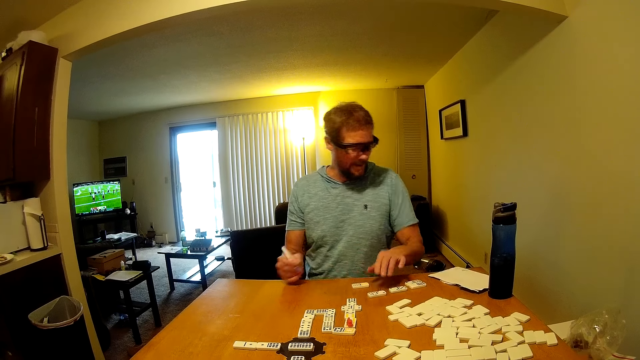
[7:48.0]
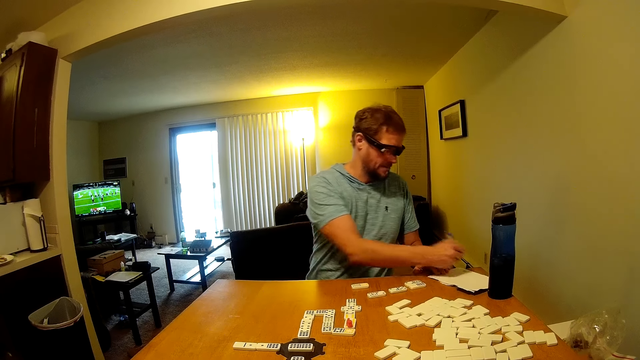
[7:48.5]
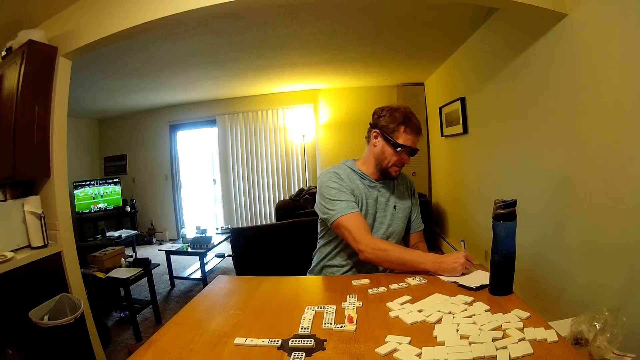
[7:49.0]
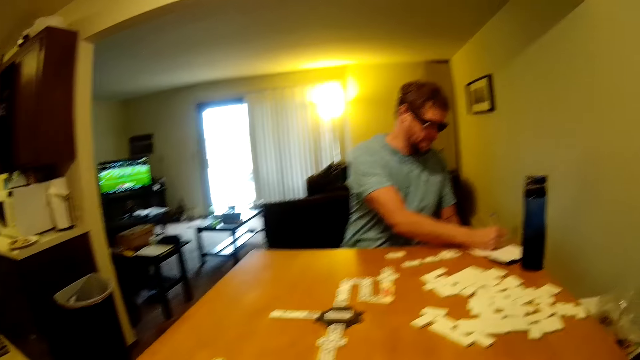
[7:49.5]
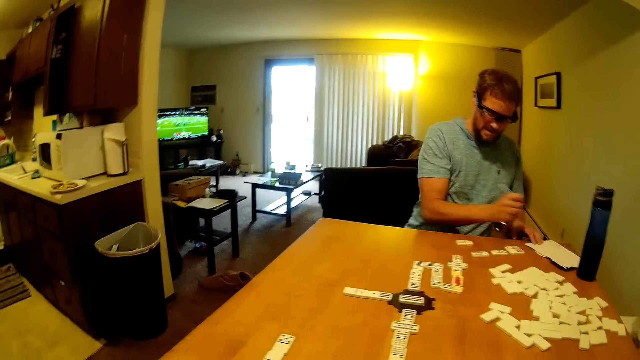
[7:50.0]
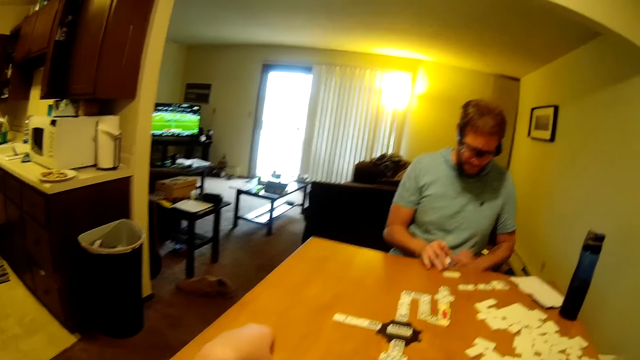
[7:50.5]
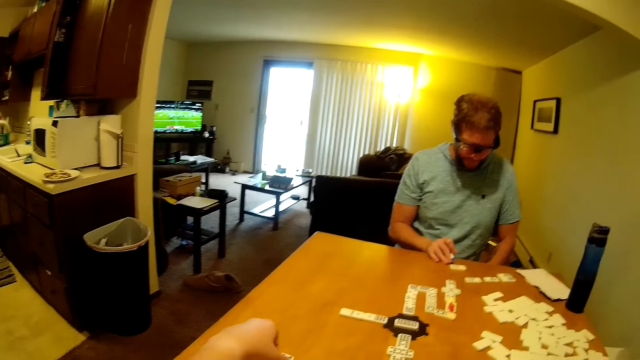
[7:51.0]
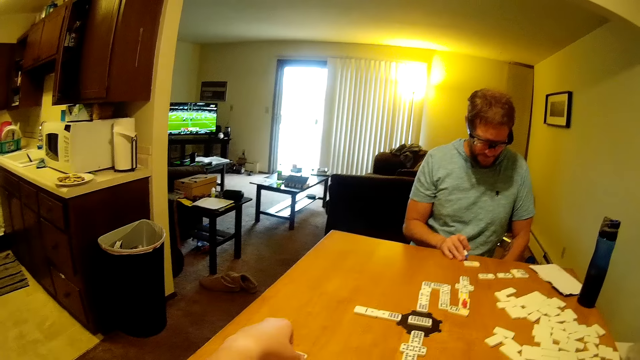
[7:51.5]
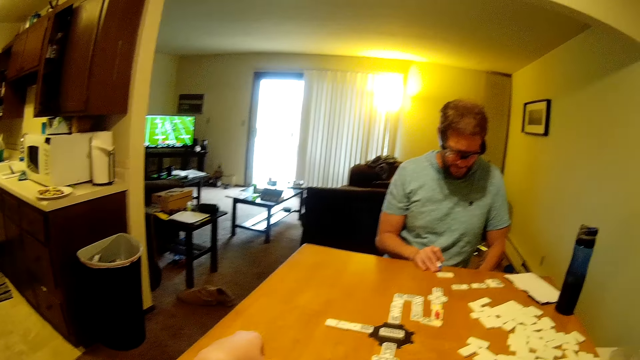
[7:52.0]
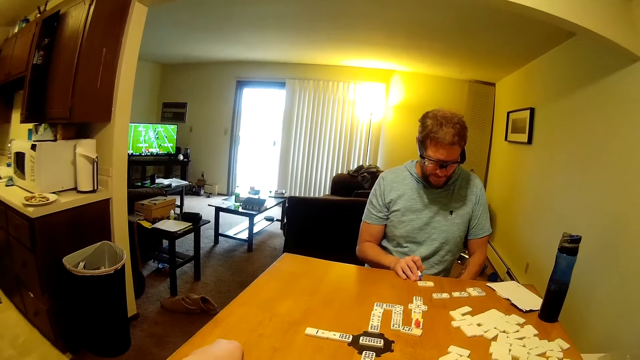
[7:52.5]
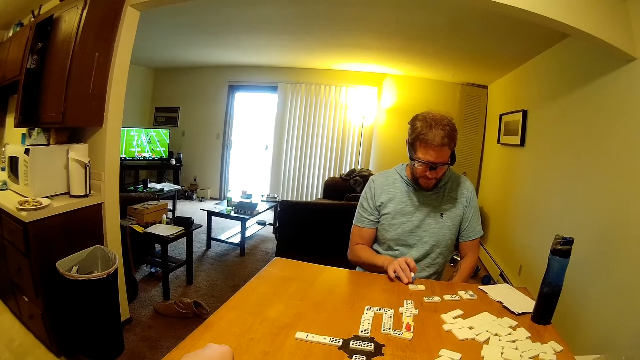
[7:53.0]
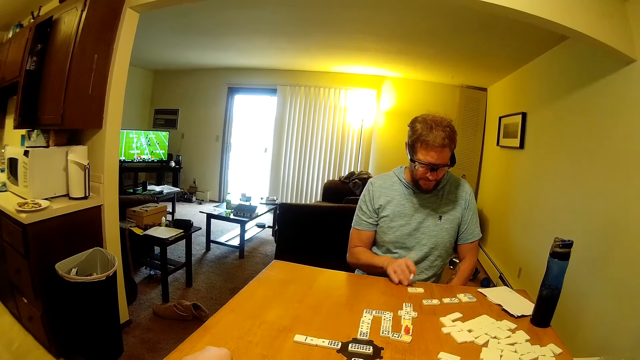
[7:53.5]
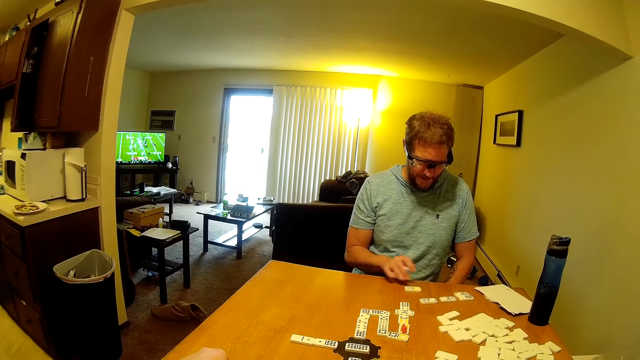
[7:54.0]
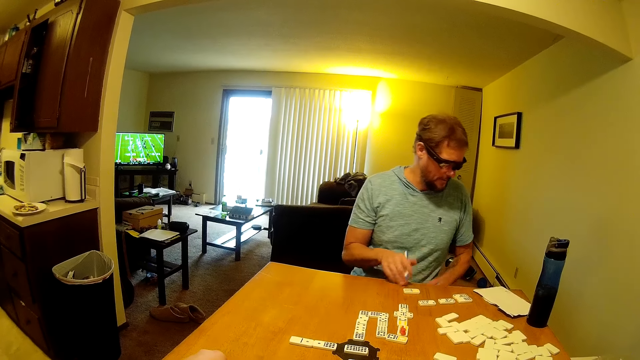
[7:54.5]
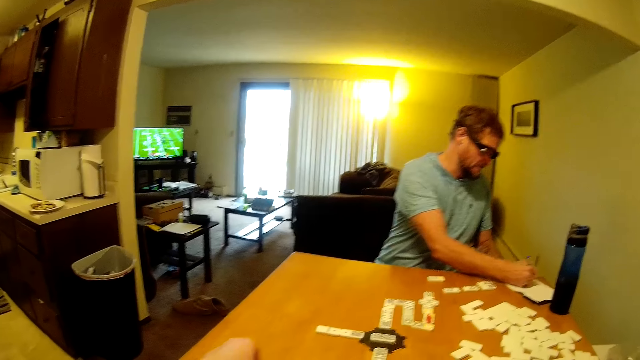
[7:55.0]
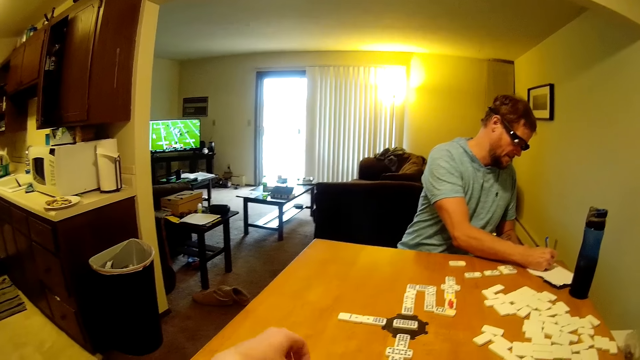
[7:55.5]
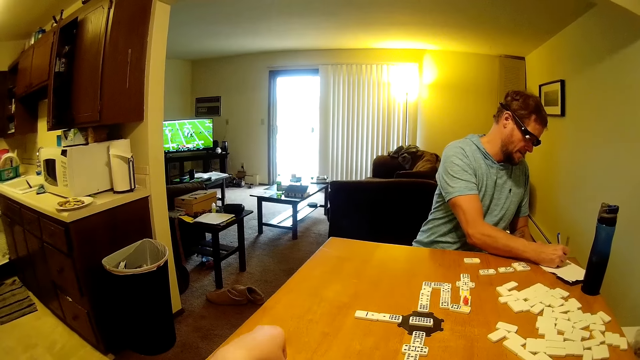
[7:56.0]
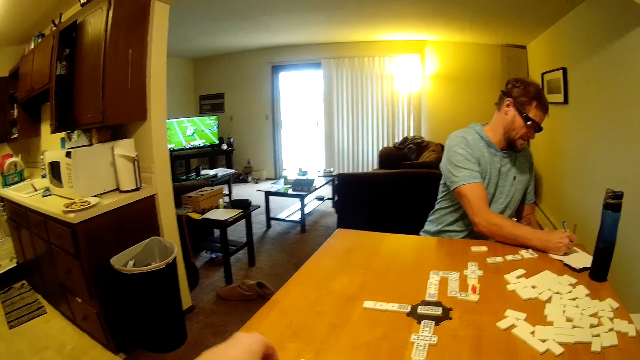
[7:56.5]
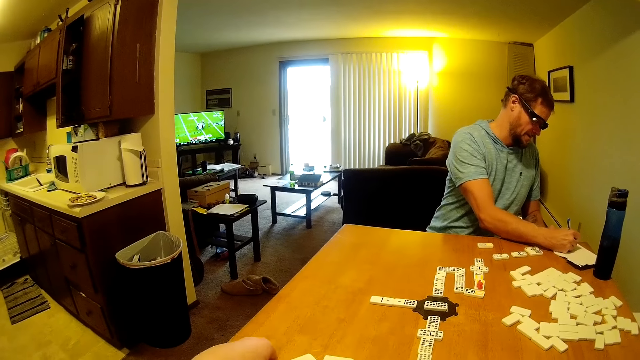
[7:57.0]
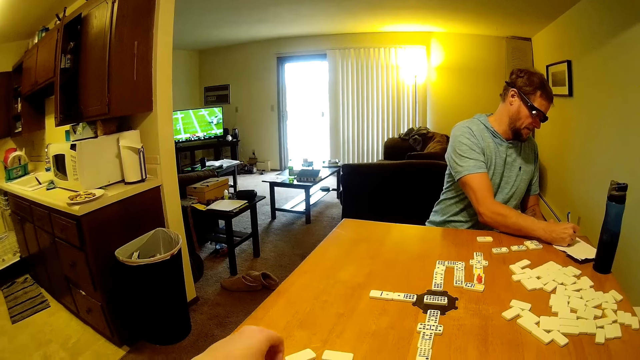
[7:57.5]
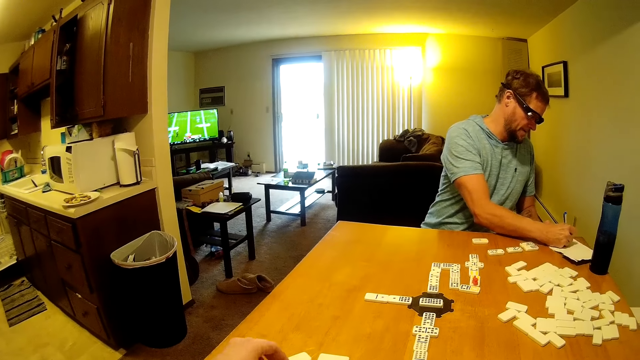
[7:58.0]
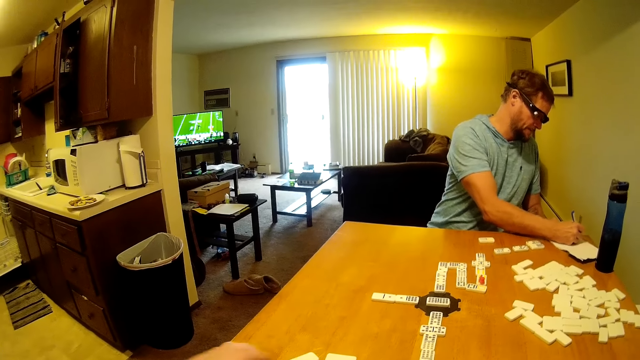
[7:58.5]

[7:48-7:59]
A man writes on a paper. The camera wearer stares around the house. The man lifts his hand, counts the dominoes, and writes on the paper.

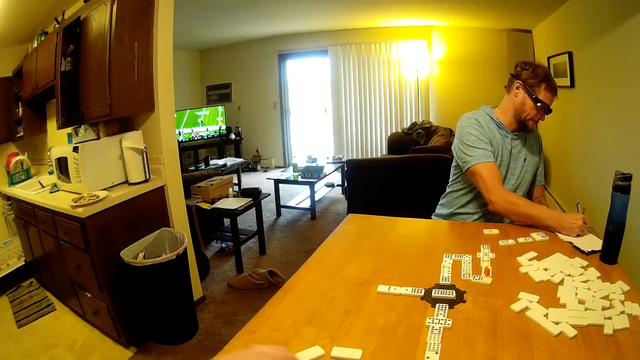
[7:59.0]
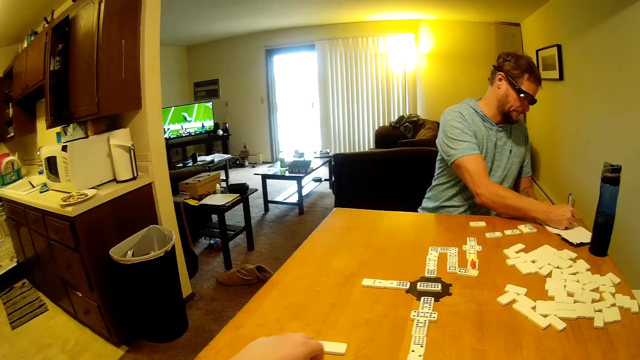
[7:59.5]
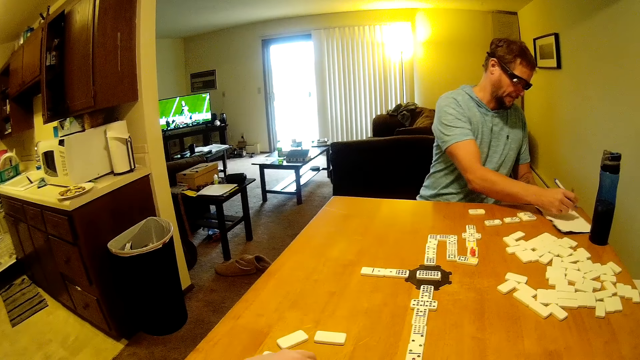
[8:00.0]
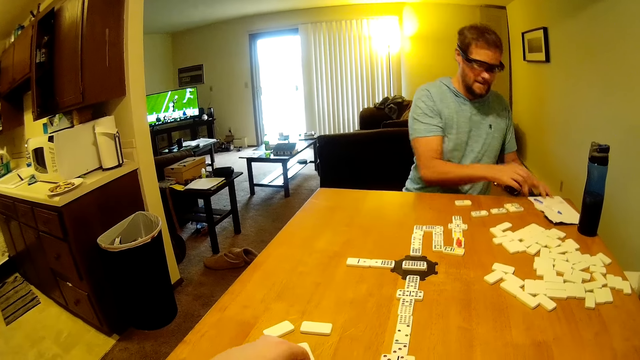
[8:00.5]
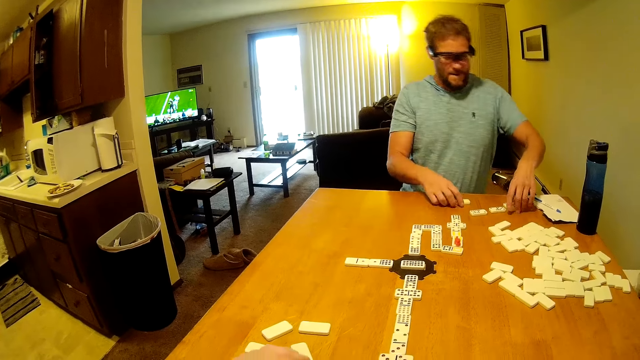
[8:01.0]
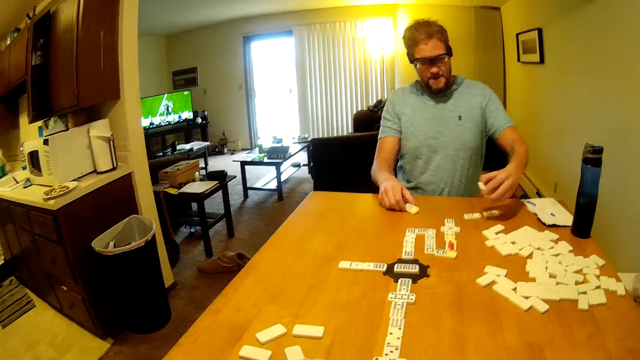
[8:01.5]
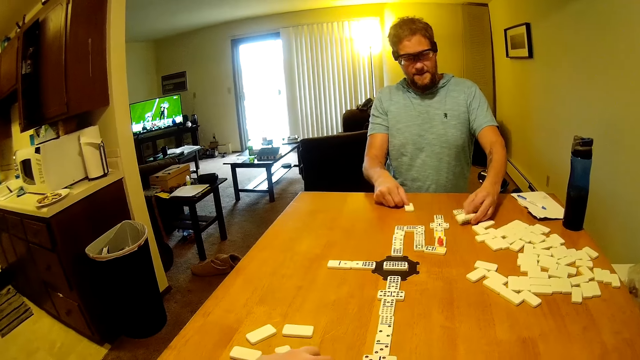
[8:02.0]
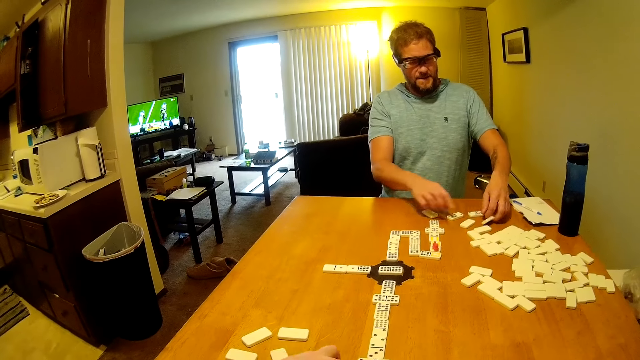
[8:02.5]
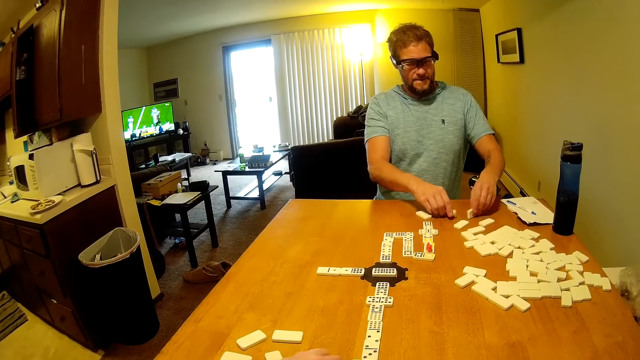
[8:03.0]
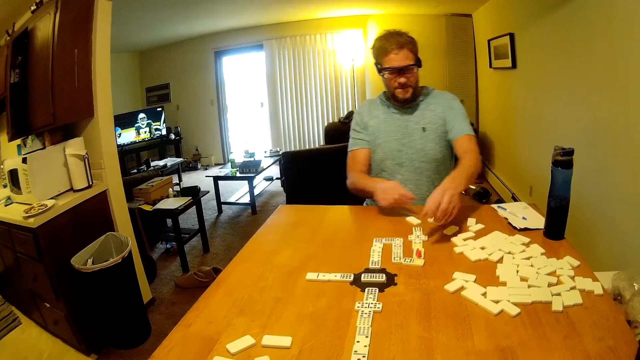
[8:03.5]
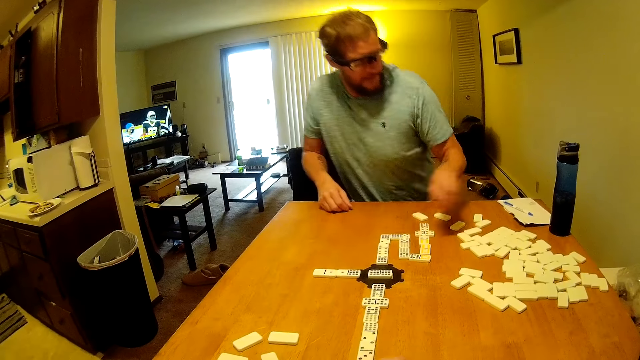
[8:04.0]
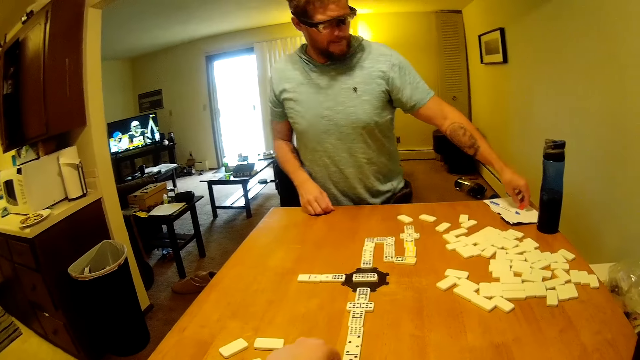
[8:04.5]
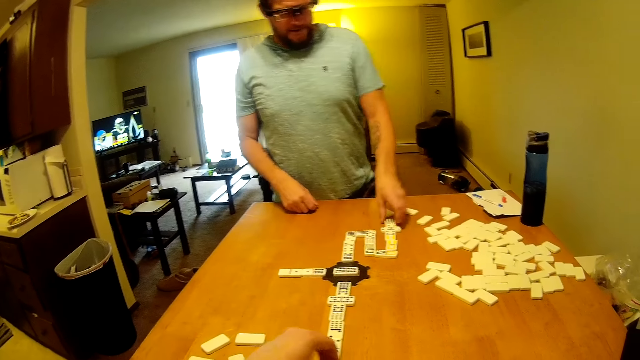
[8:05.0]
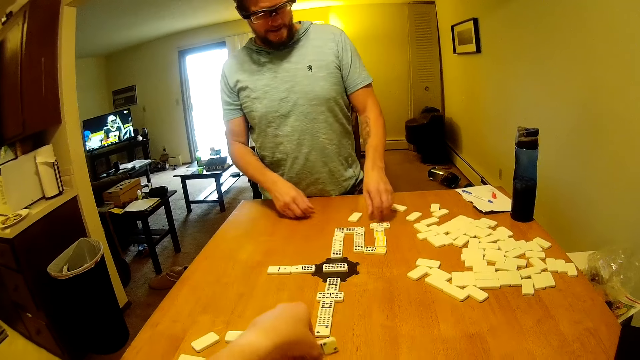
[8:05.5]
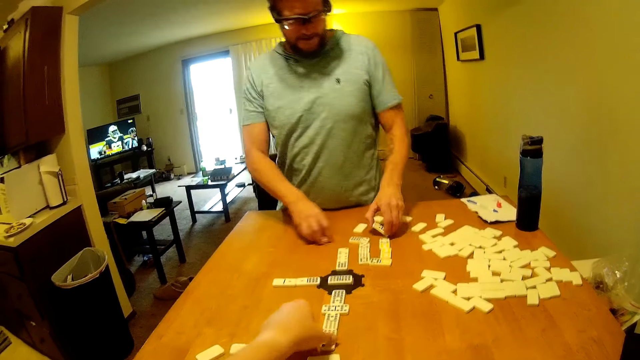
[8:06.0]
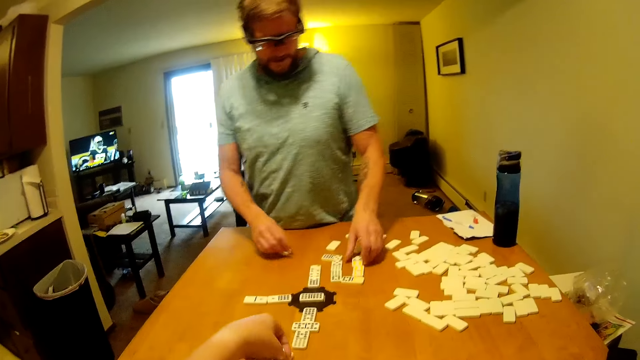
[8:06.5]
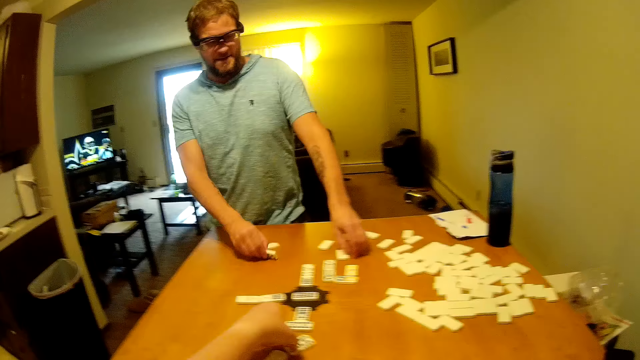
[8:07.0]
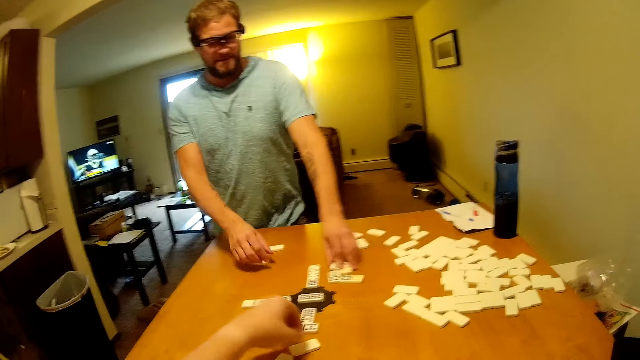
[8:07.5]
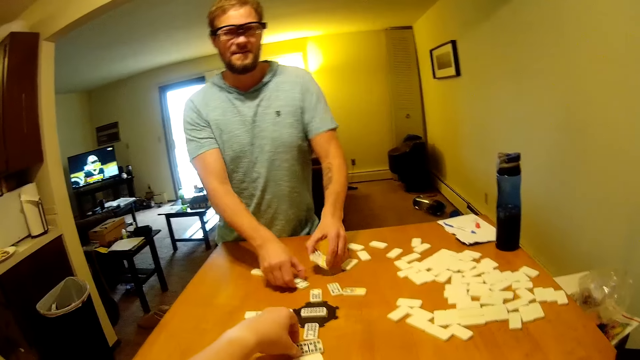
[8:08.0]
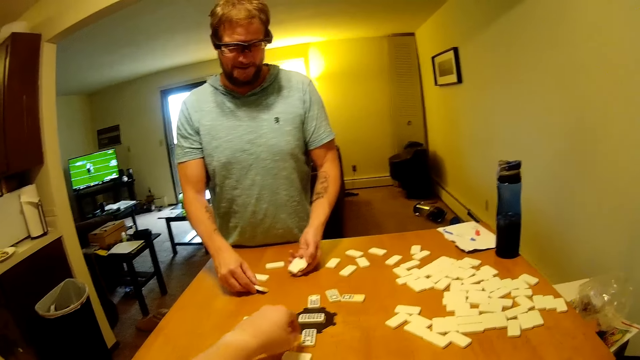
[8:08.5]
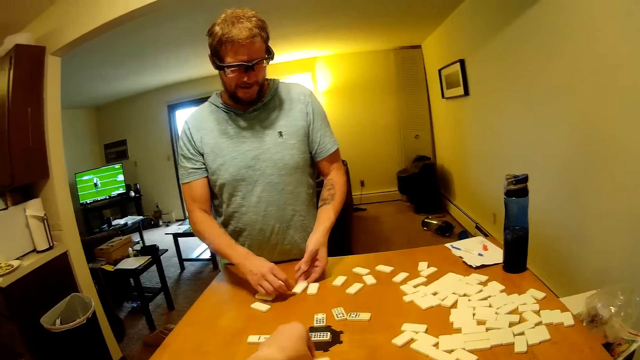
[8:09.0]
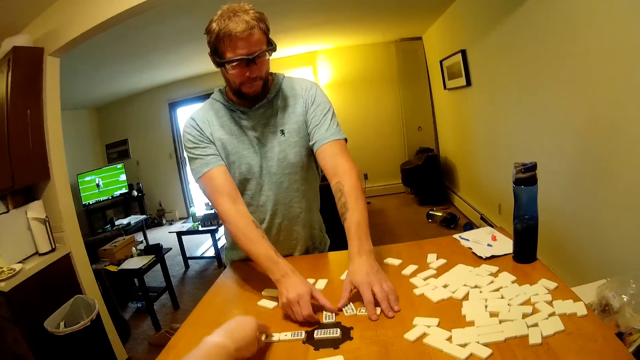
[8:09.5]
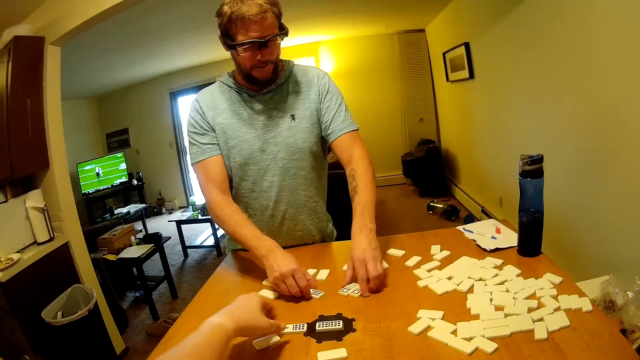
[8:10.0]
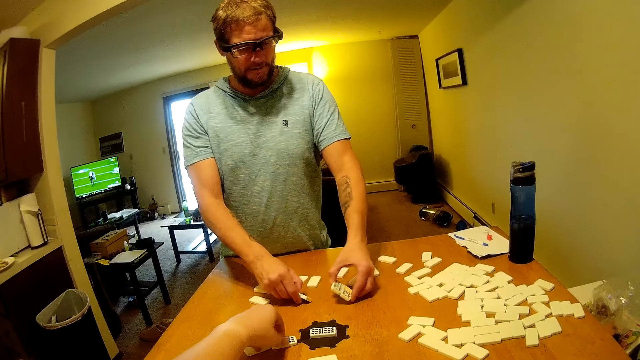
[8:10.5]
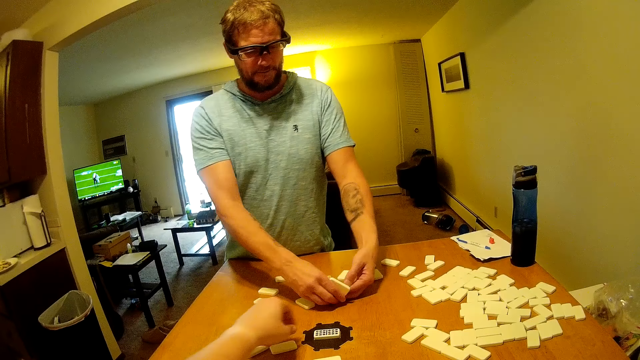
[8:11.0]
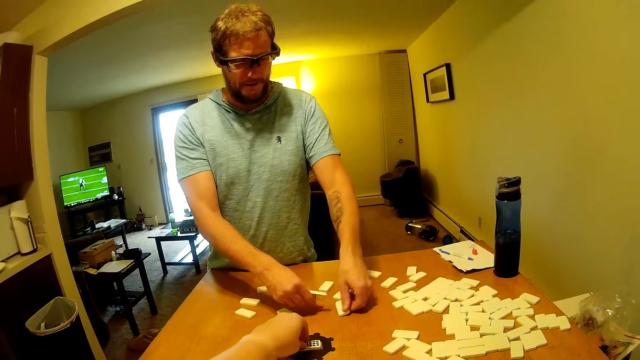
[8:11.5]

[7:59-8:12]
A man lifts the board. The camera wearer and the man turn the dominoes on the table upside down. The man arranges the boards, stands up, and arranges the boards. The camera wearer arranges the boards. They talk with the man. The man arranges the boards.
